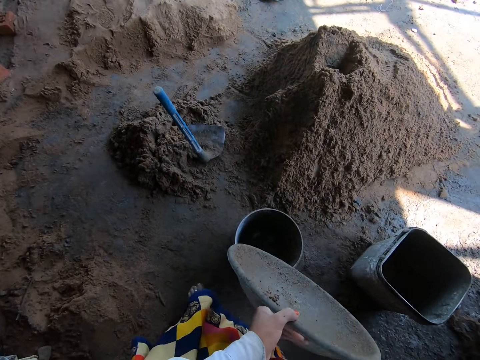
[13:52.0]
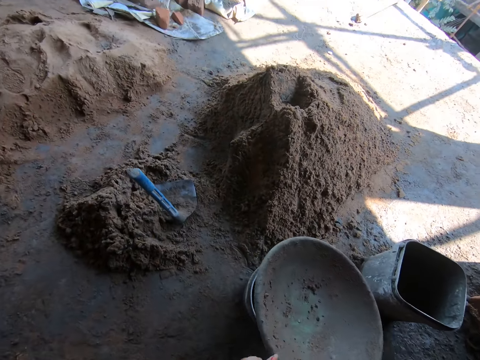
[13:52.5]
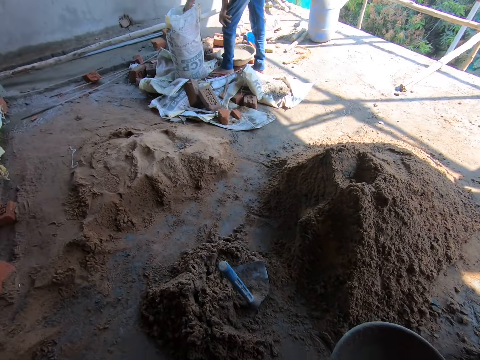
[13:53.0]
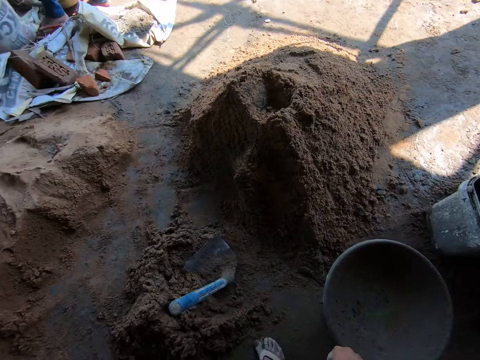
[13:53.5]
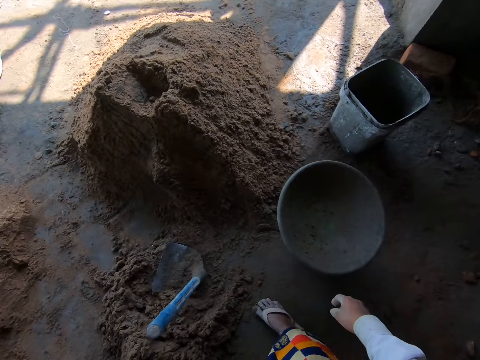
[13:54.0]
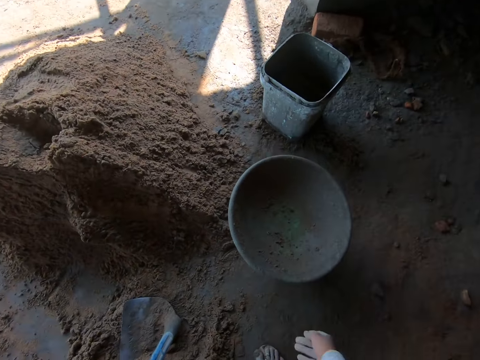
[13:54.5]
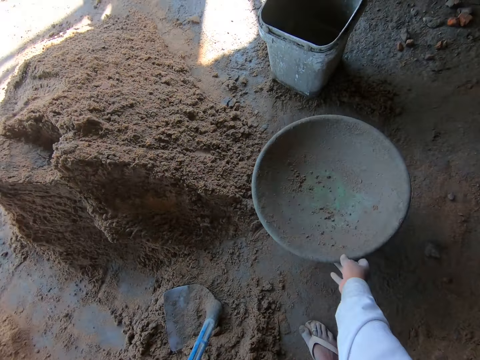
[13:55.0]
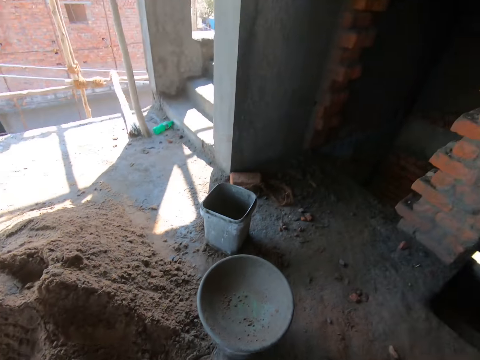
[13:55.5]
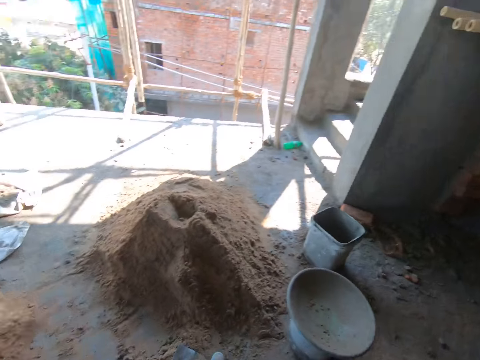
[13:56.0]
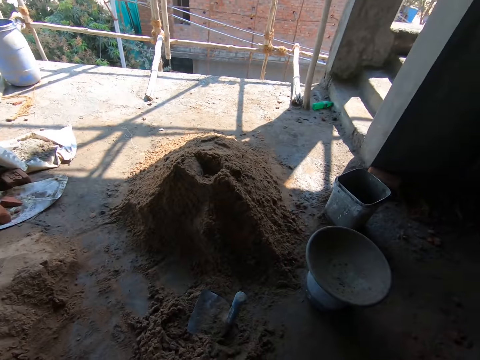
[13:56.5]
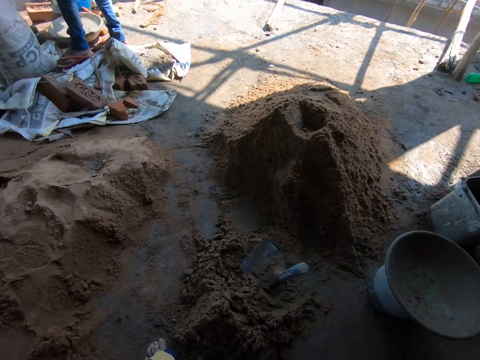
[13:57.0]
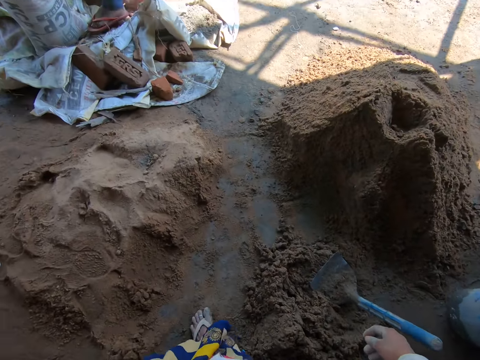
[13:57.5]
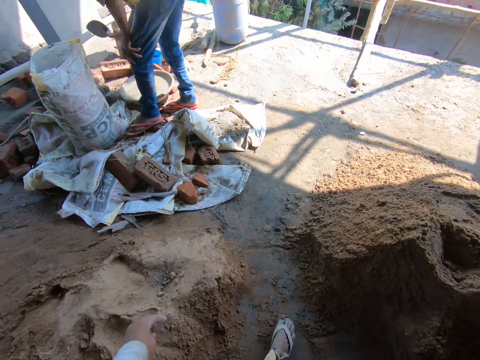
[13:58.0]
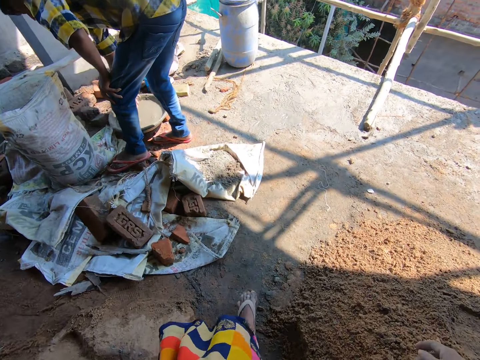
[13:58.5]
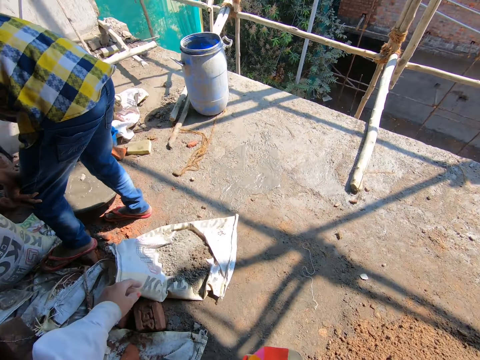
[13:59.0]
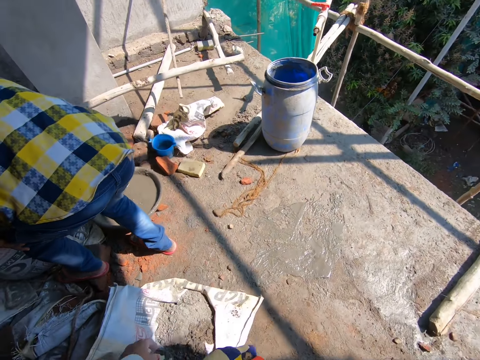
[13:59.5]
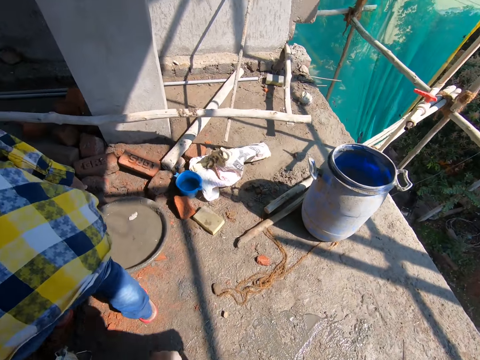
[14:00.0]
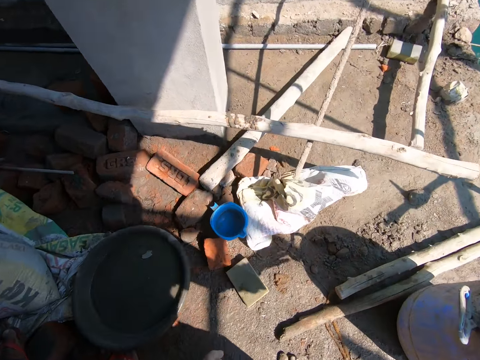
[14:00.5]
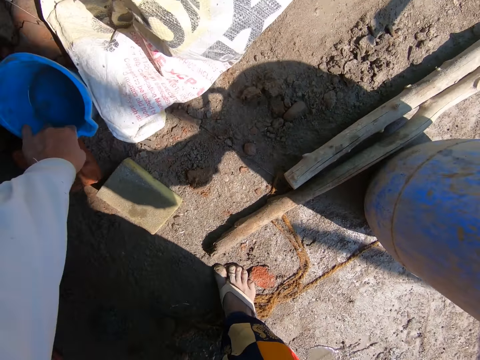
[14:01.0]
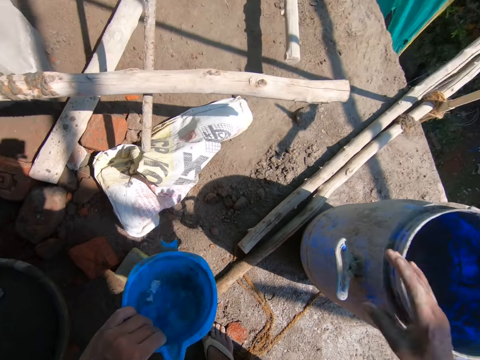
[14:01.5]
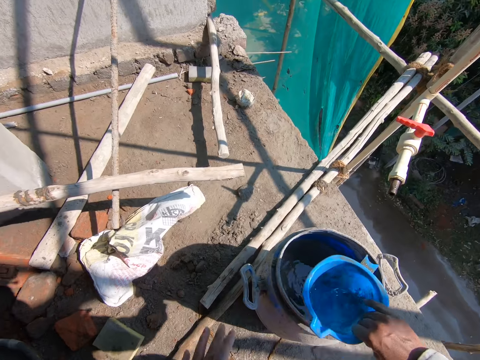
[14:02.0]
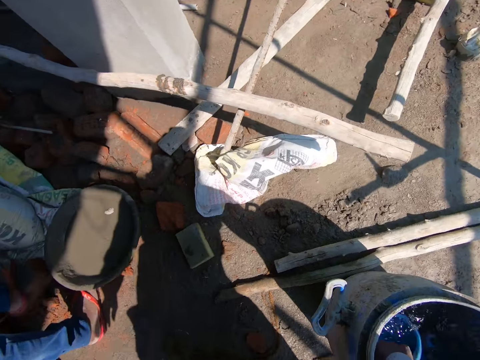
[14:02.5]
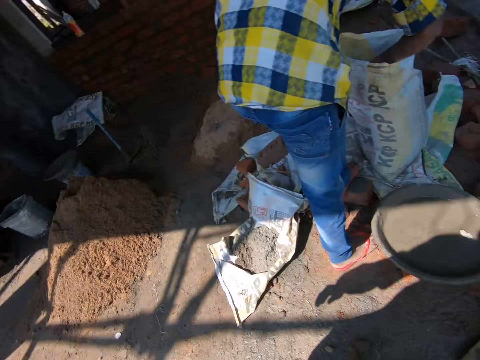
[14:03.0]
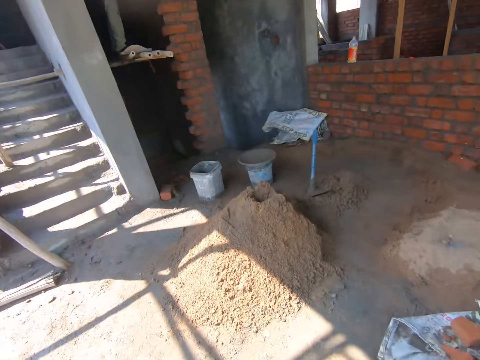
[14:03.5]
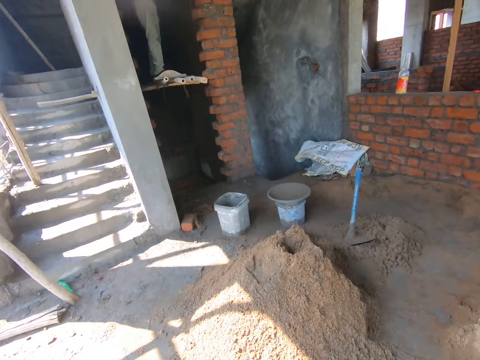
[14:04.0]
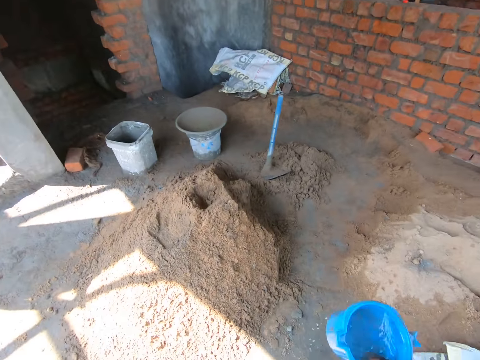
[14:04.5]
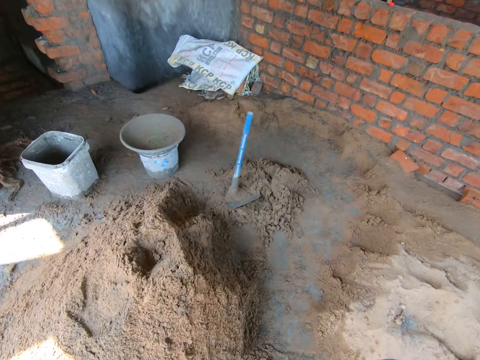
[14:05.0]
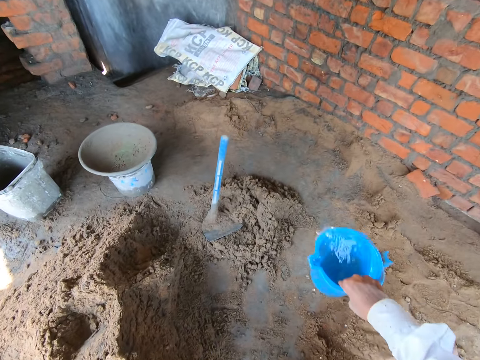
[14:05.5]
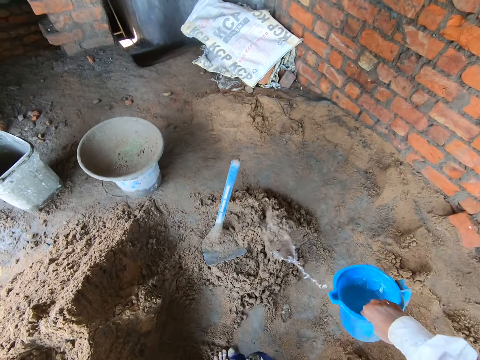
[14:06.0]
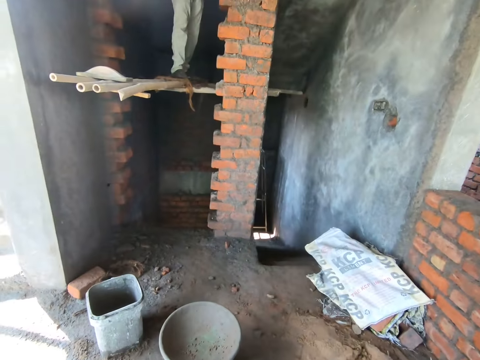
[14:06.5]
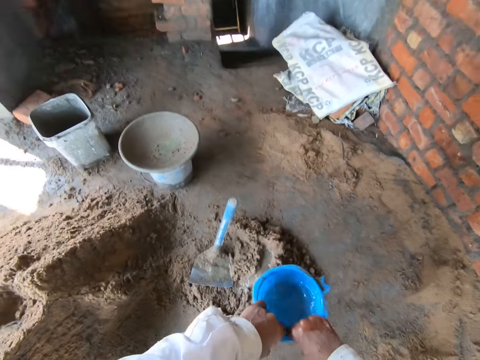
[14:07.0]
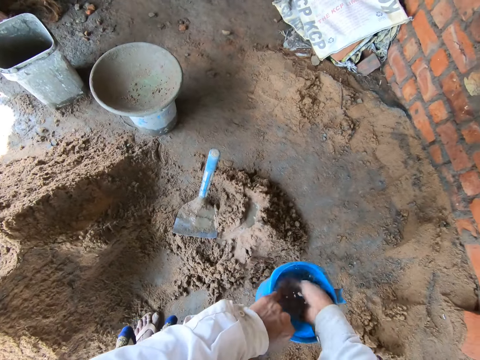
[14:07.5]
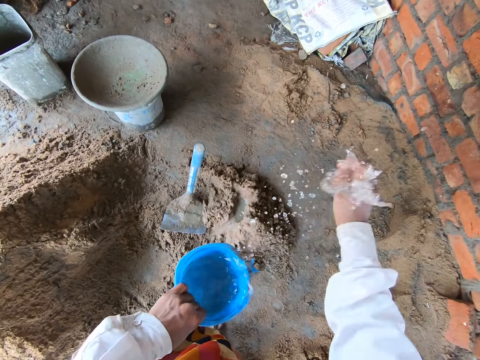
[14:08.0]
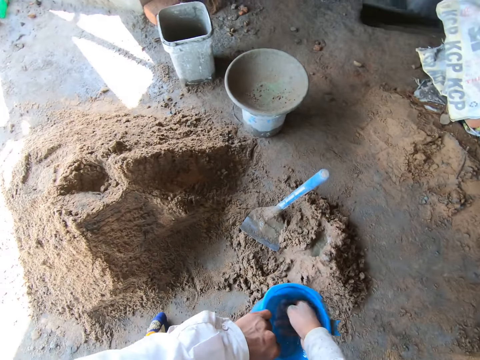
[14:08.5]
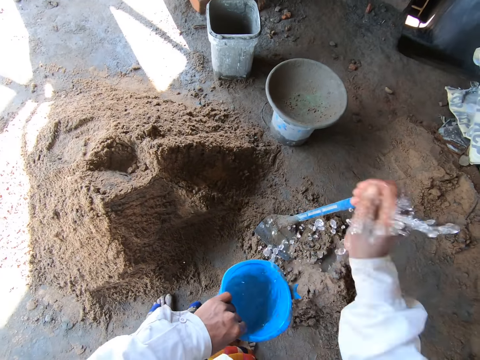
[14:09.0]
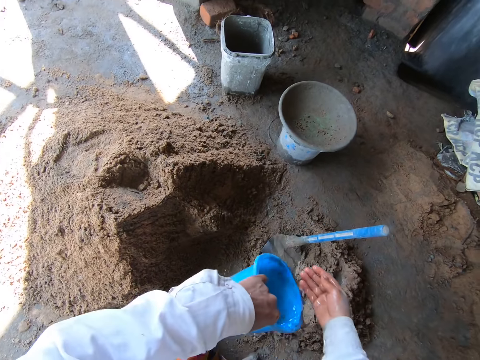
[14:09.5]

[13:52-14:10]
A man converses with the camera wearer. The camera wearer drops the bowl or construction pan on a bucket with her left hand. The man packs cement from a bag with the trowel in his right hand. The camera wearer touches the construction pan. She walks in the construction site and adjusts the bowl on the bucket with her right hand. The man hits the trowel on a bowl with his right hand. The camera wearer picks the measuring cup from the ground with her left hand. She passes the cup from her left hand to her right hand. She scoops water from a drum with the cup in her right hand. She walks in the construction site. Another man converses with the camera wearer. The camera wearer pours water from the cup on some sand with her hands.

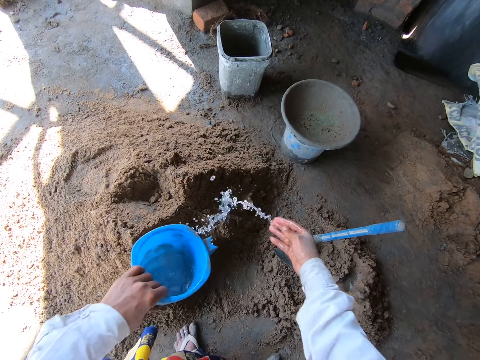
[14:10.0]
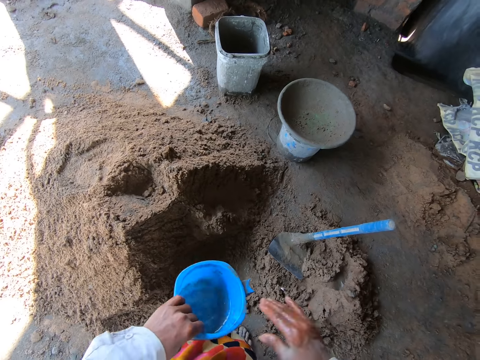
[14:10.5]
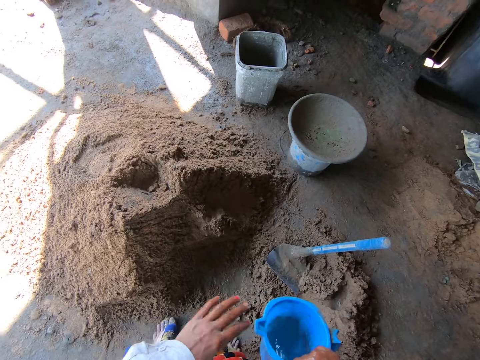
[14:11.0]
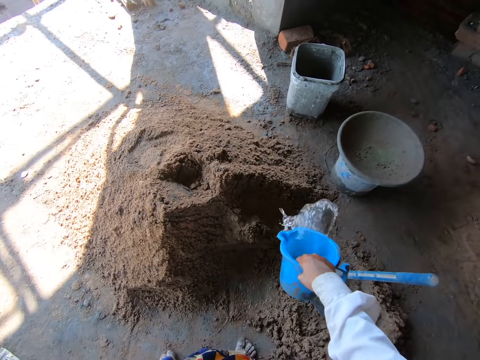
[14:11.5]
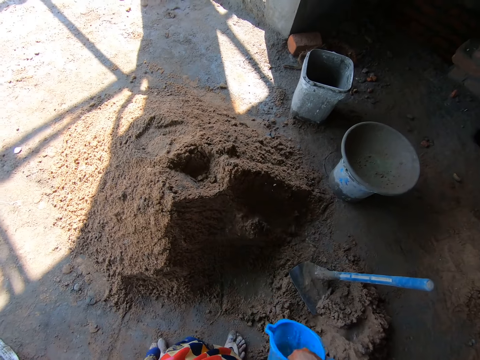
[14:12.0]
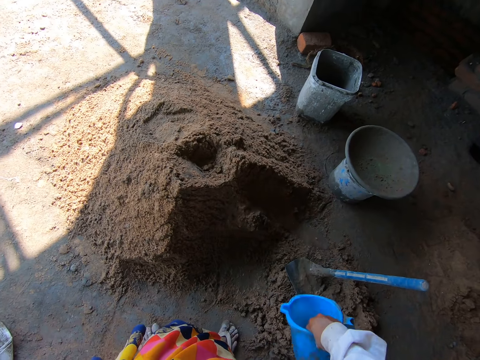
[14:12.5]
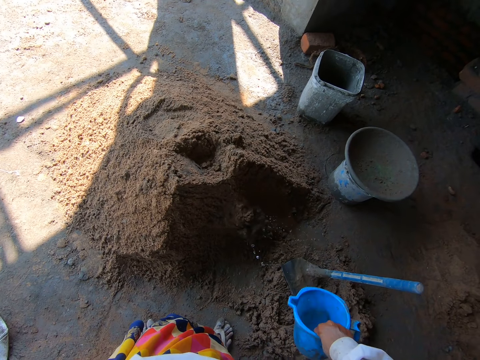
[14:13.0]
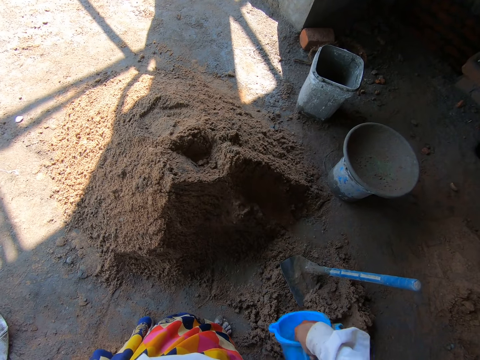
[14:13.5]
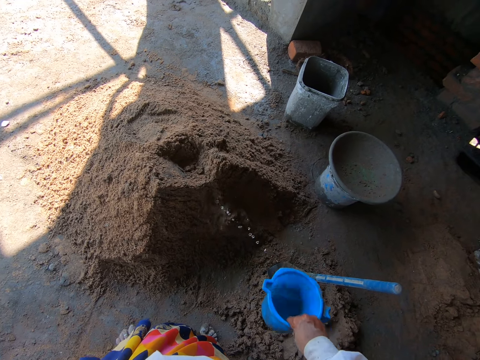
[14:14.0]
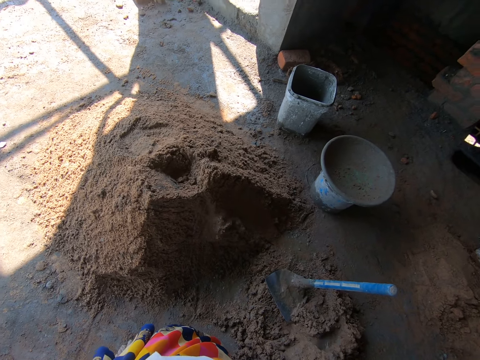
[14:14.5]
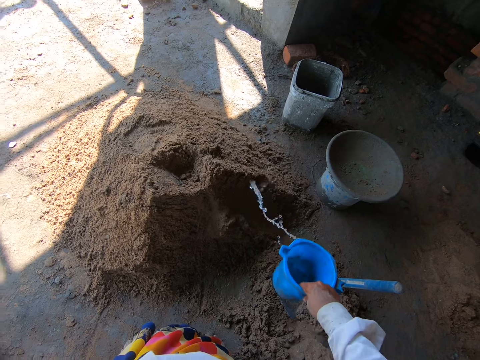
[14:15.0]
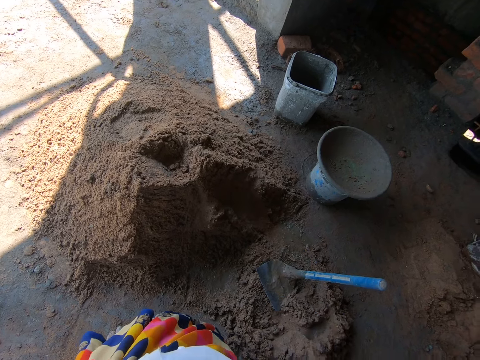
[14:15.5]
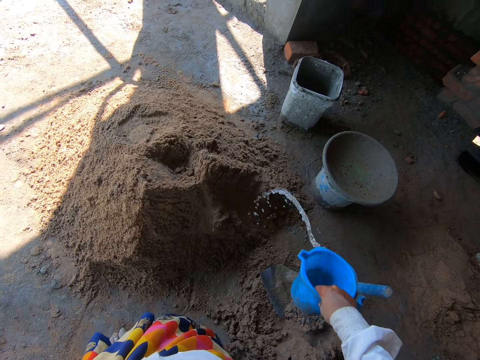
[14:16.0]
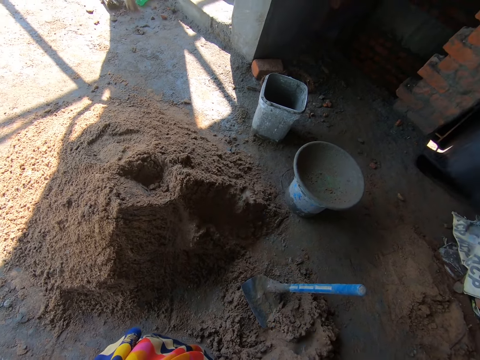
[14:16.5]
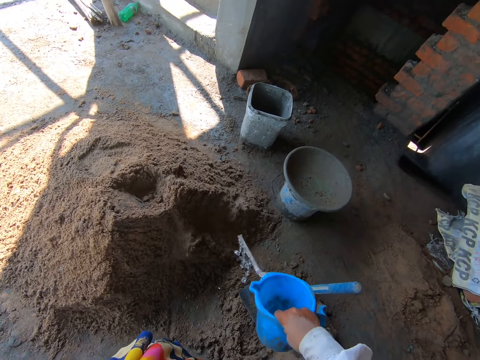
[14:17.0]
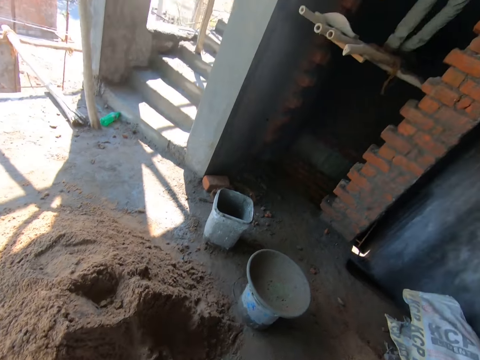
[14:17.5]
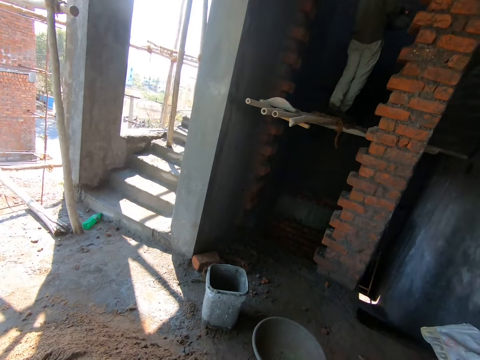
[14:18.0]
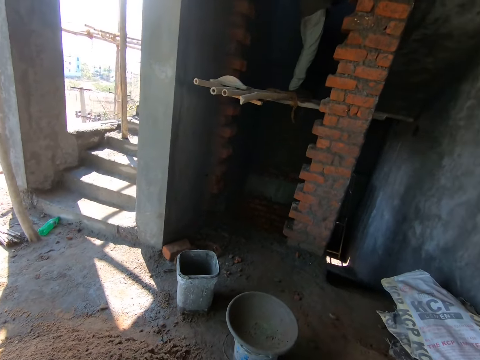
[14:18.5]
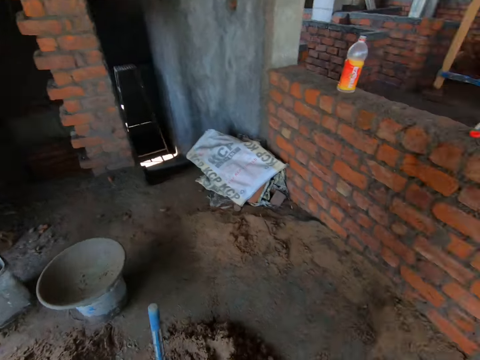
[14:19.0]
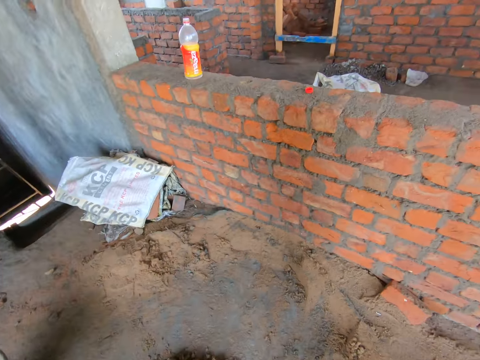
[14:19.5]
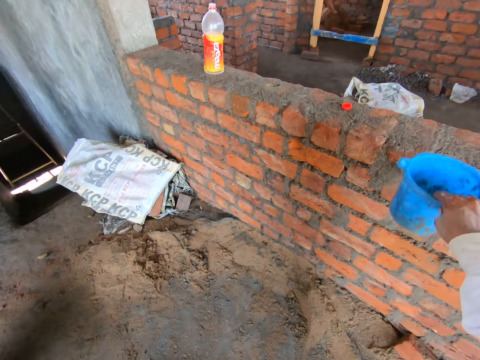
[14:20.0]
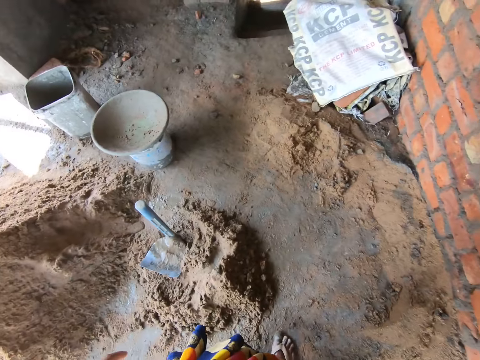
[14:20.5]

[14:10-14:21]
The camera wearer drops the measuring cup.
